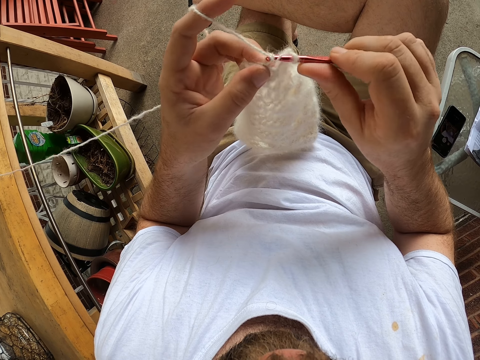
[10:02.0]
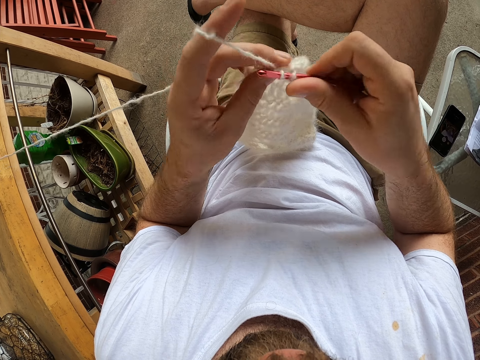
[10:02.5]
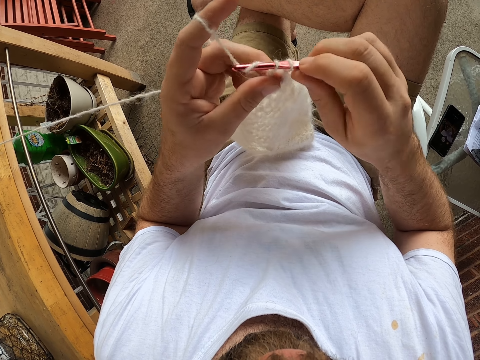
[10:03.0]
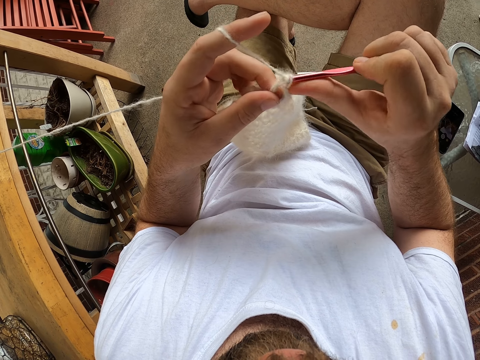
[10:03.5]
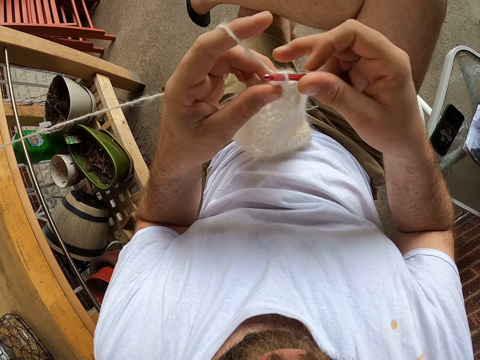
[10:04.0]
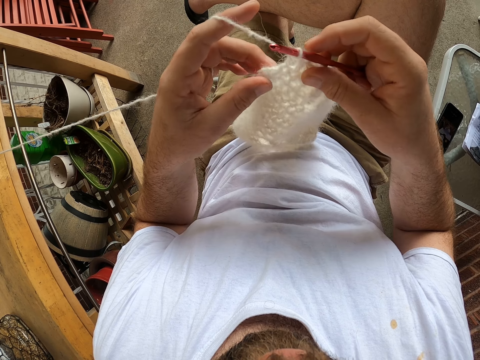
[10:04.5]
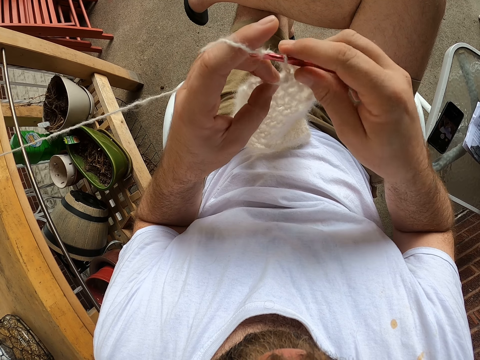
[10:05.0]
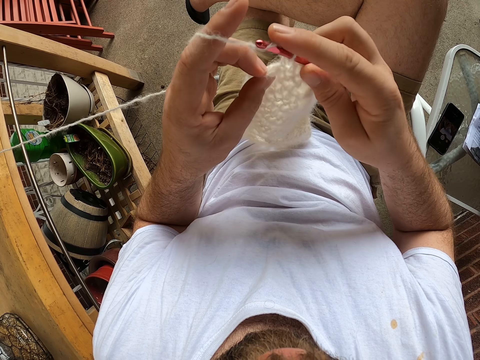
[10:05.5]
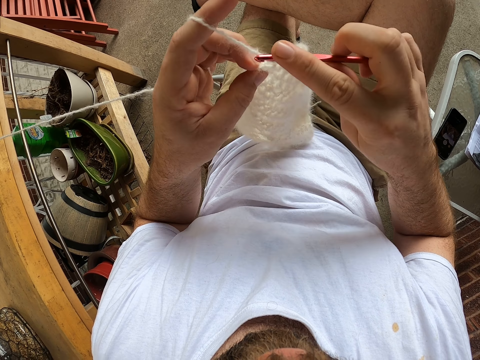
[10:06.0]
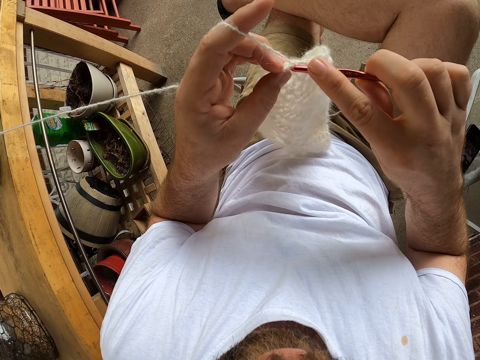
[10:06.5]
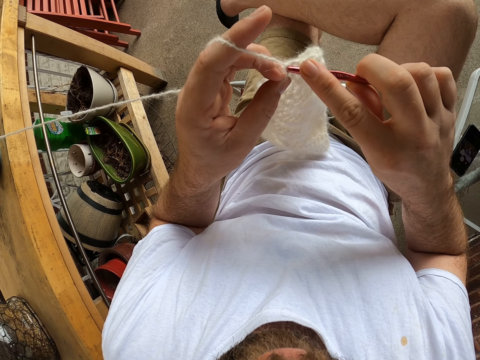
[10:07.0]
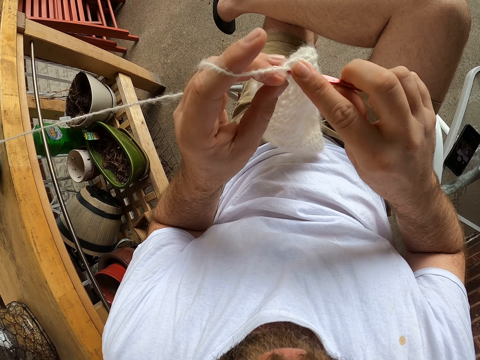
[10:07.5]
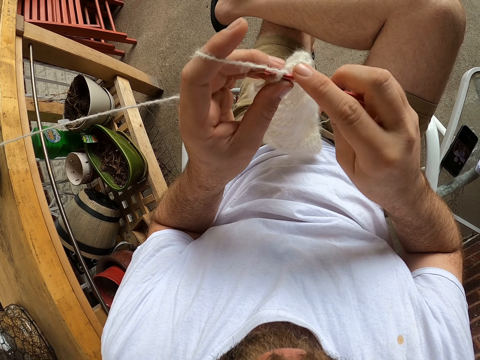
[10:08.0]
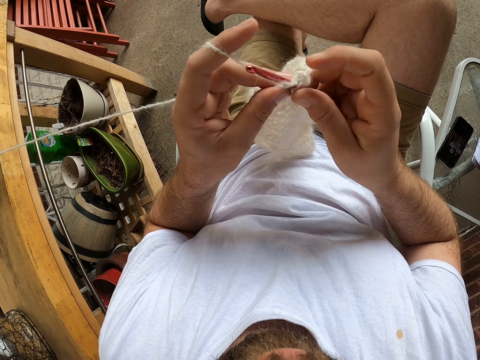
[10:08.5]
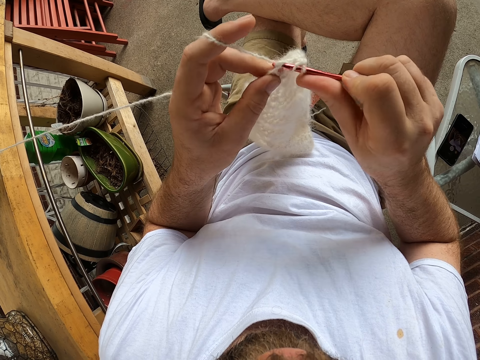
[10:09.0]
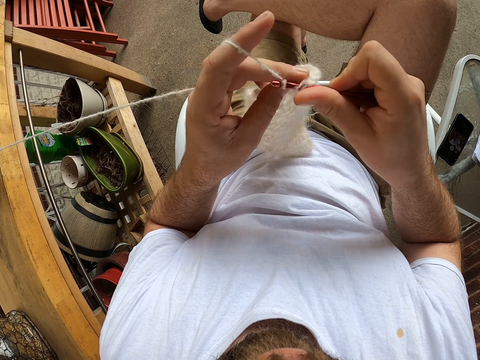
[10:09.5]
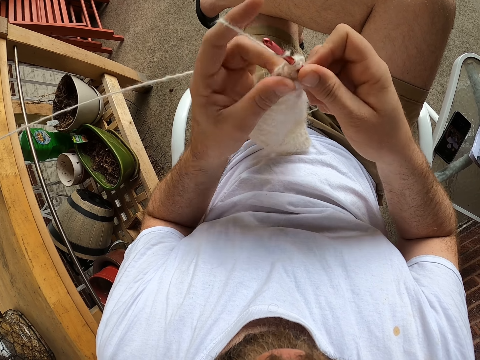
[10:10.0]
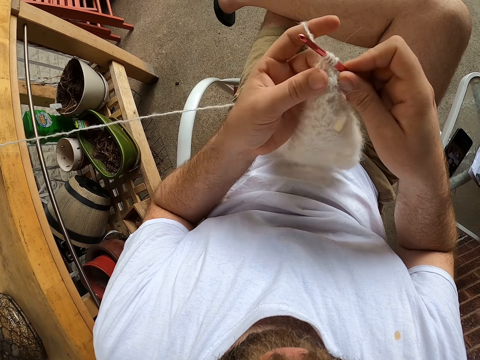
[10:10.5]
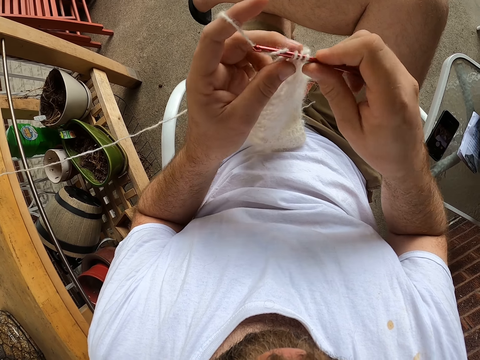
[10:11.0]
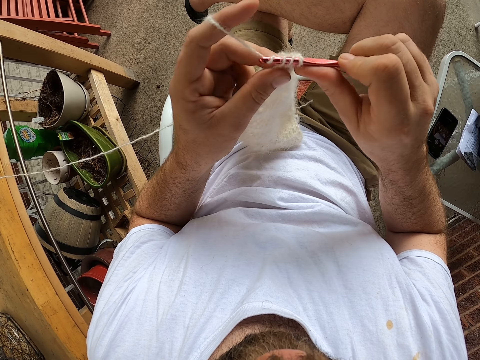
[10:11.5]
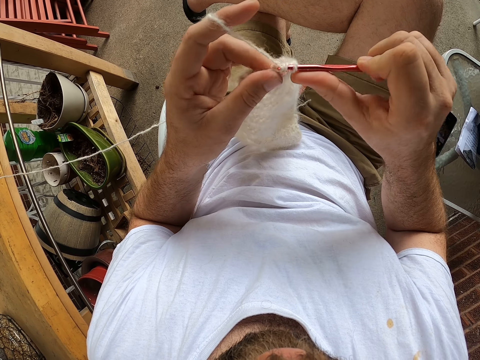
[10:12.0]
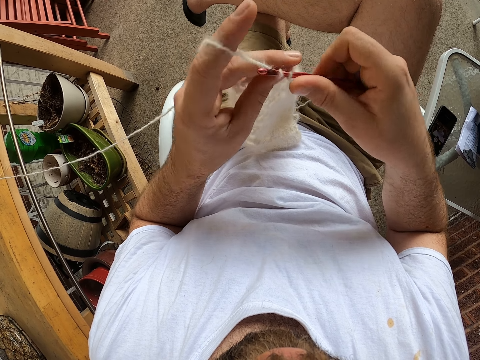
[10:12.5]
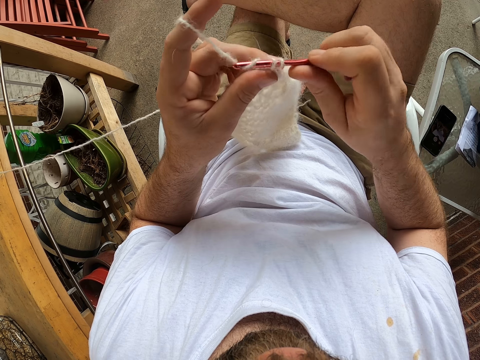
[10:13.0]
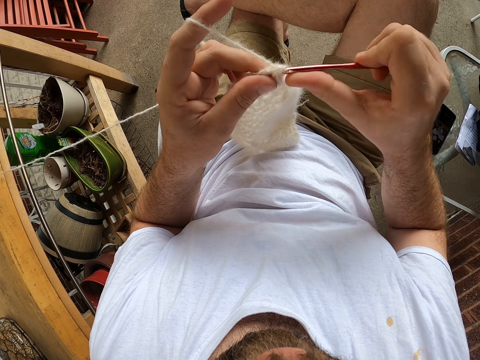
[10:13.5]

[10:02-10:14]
The camera wearer adjusts the fabric. They knit the fabric.

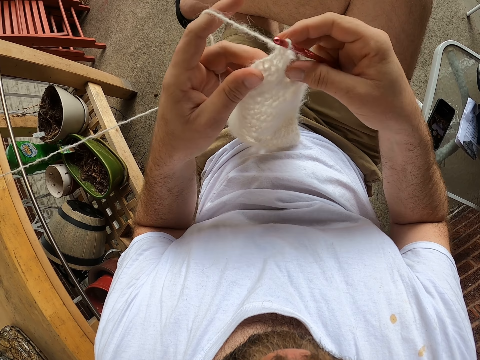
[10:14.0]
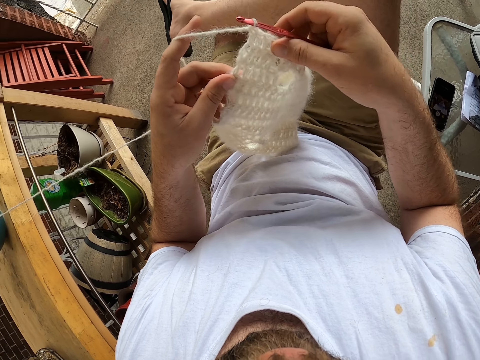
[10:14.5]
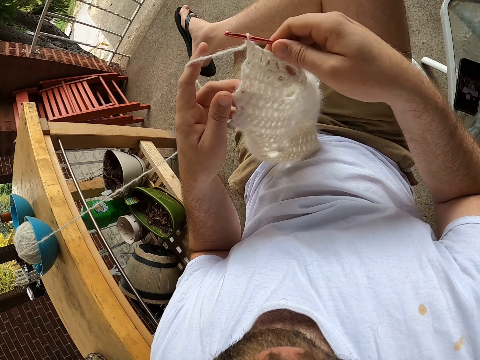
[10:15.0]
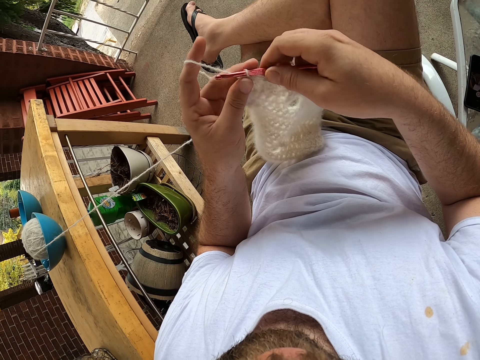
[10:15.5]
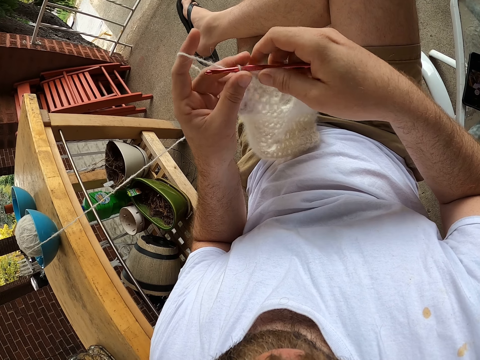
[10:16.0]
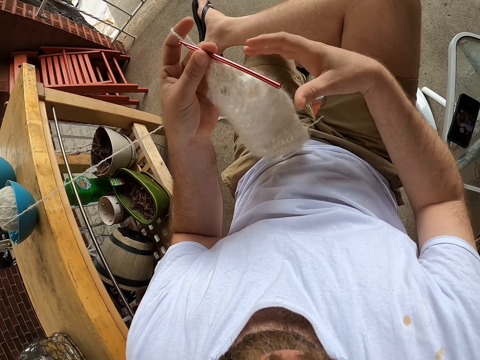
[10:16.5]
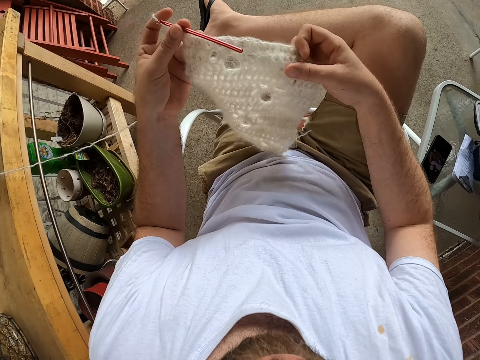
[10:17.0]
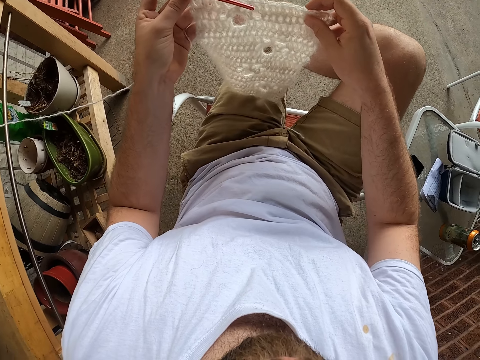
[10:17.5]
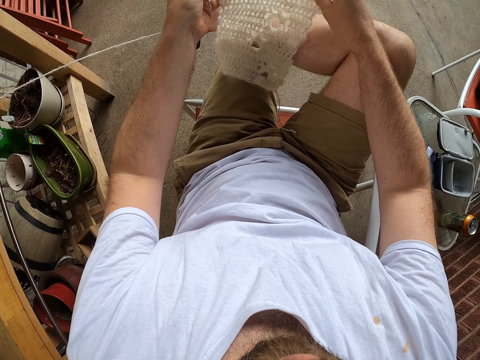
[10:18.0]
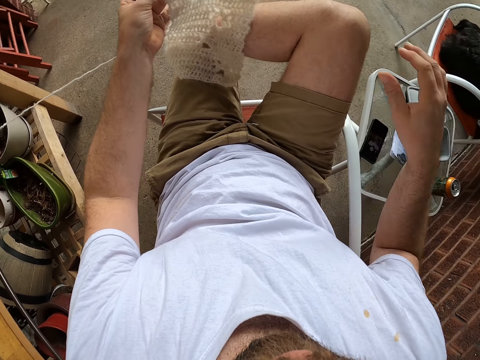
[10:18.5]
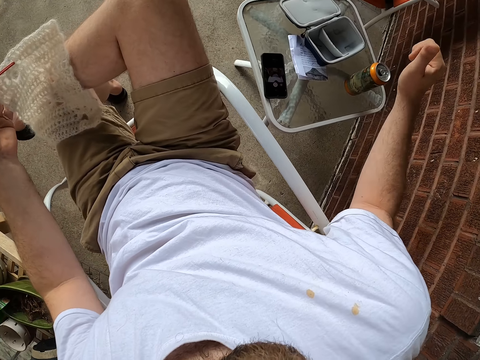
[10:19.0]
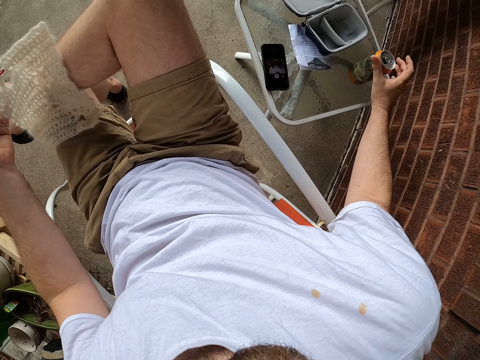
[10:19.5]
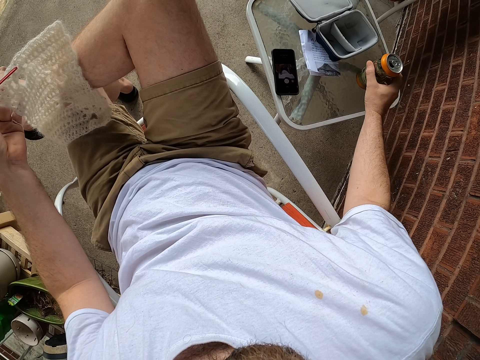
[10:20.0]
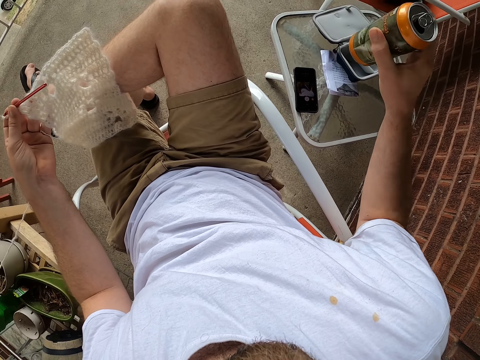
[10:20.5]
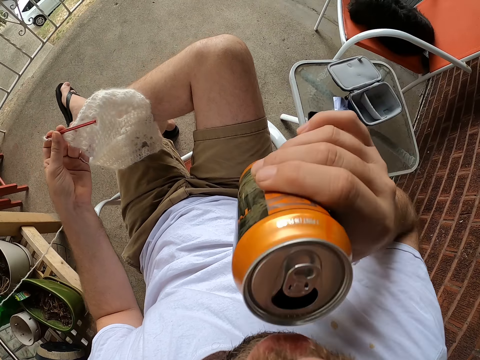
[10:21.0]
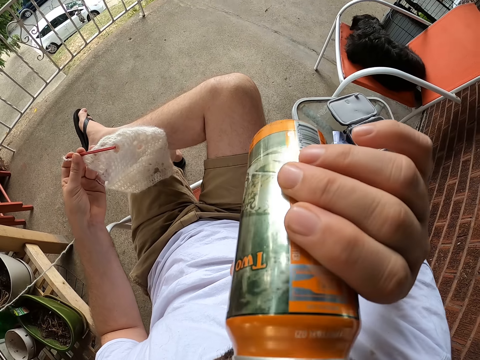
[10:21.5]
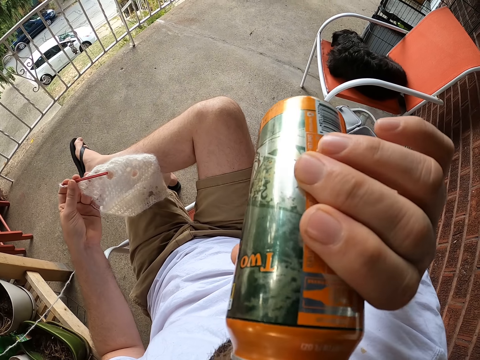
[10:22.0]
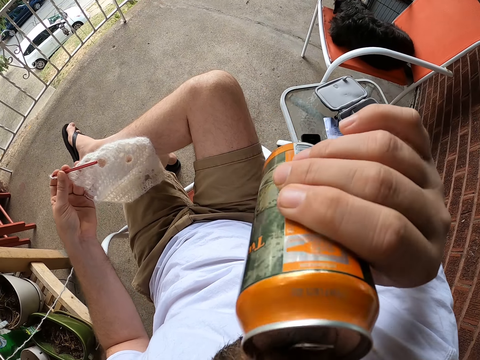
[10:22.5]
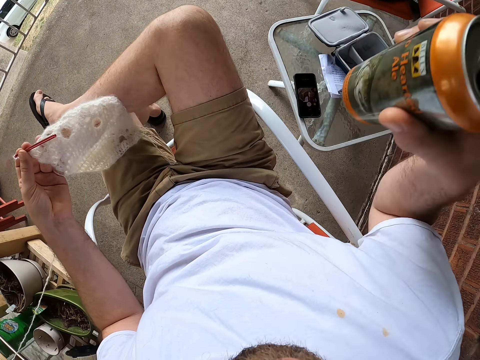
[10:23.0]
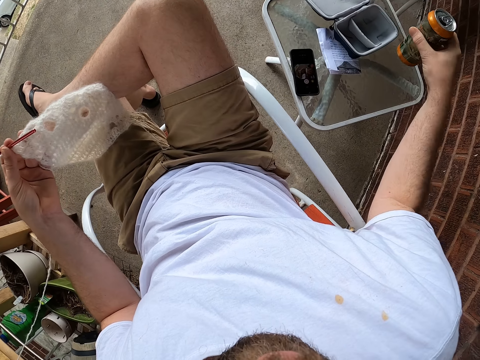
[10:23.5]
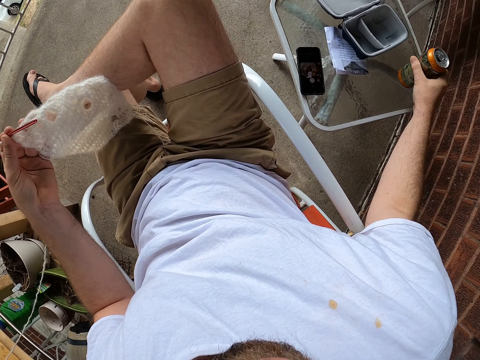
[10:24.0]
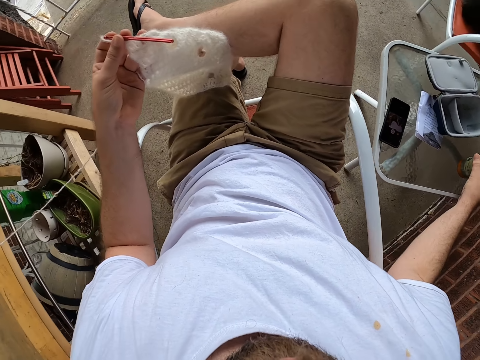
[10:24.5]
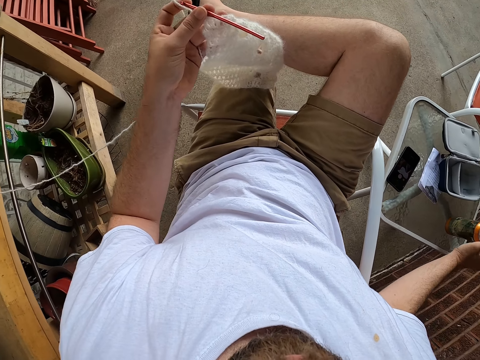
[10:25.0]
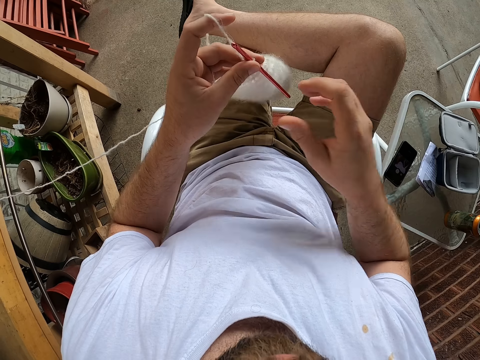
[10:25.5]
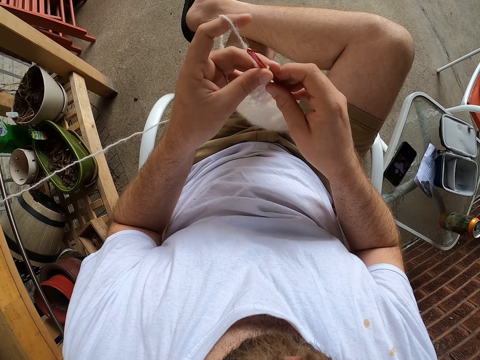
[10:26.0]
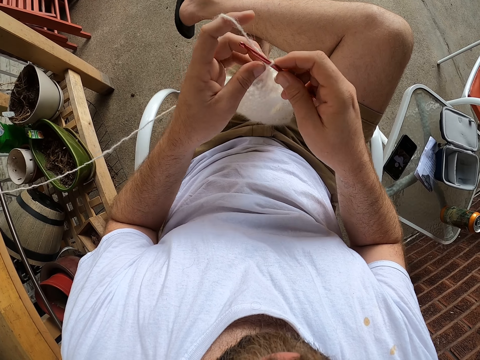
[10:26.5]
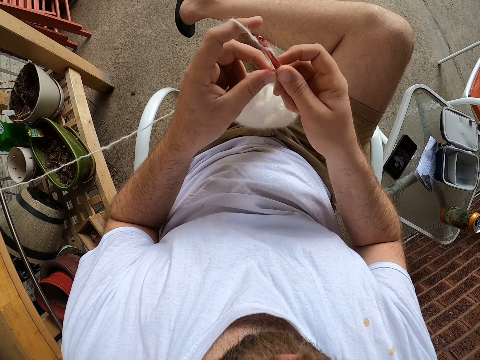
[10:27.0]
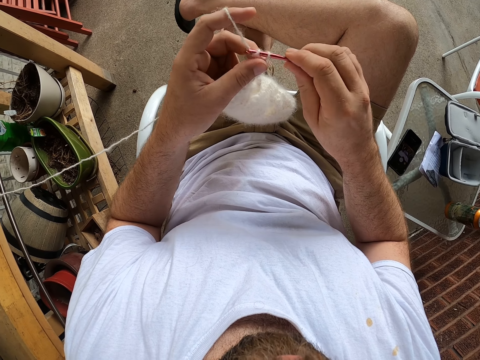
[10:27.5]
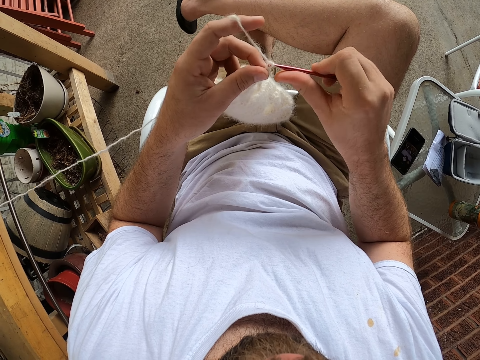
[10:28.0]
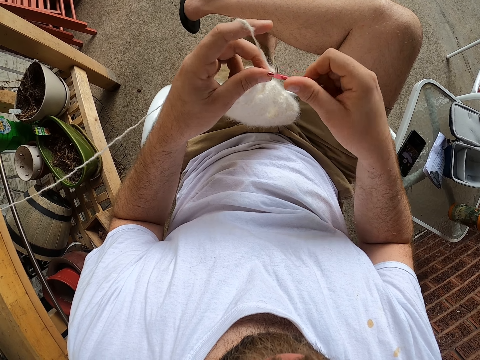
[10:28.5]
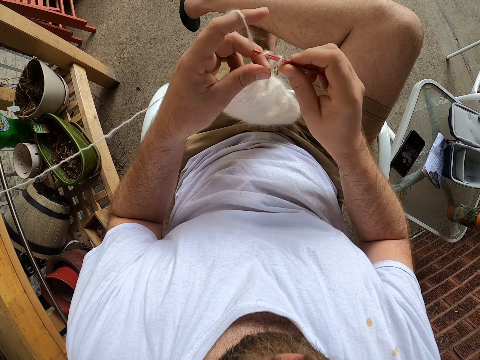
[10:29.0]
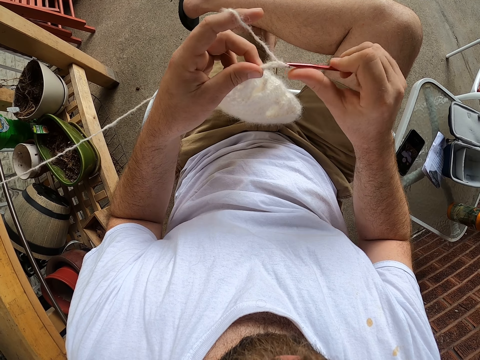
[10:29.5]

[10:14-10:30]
The camera wearer adjusts the fabric. He holds the knitting pin with his left hand. He adjusts the fabric. He places a scarf onto his left leg with both hands. He picks up a can from a table with his right hand. He drinks from the can. He places the can onto the table. He holds the knitting pin with his right hand. He knits the yarn with the knitting pin.
